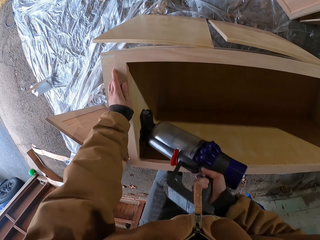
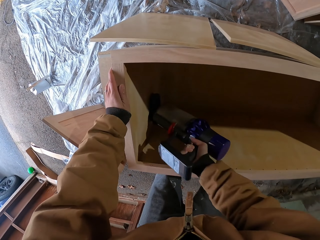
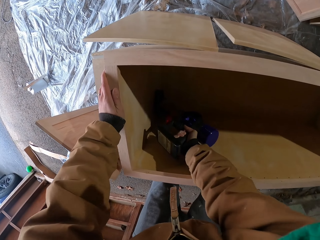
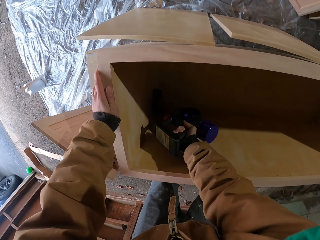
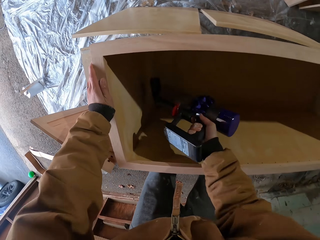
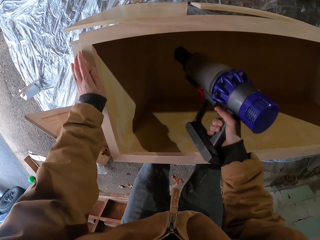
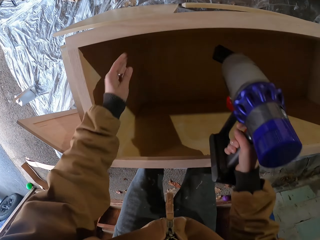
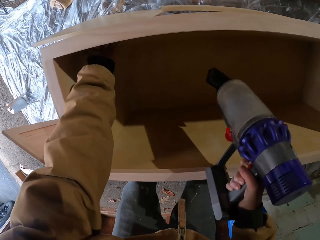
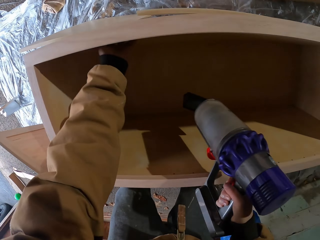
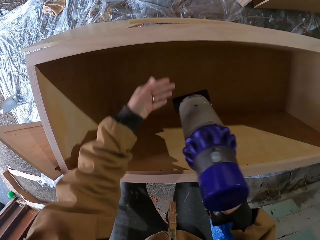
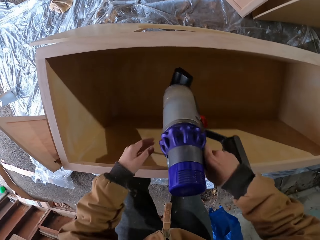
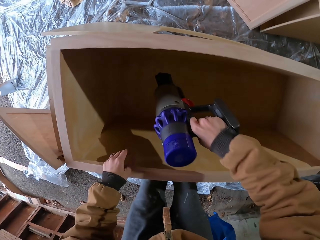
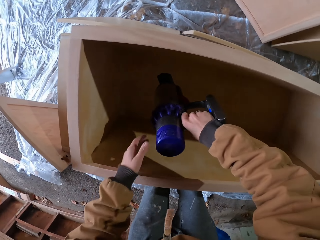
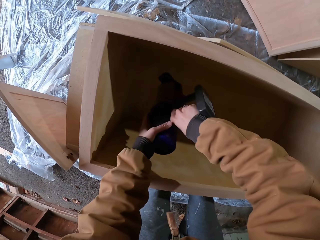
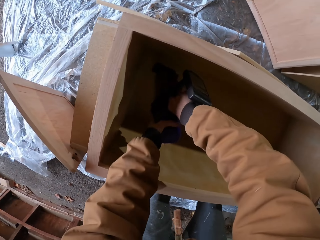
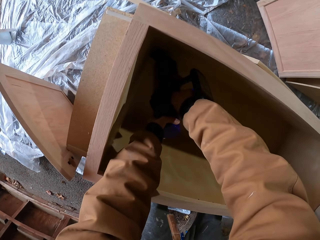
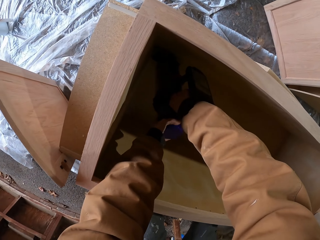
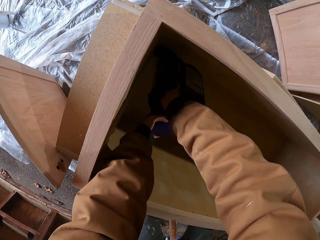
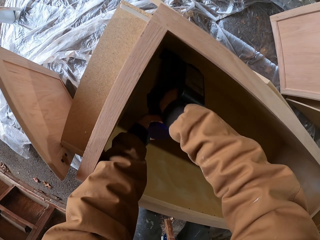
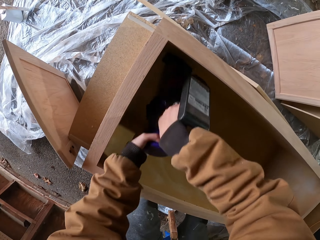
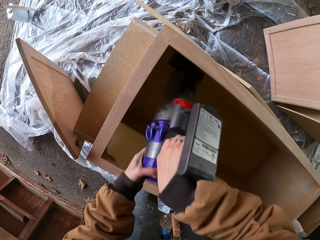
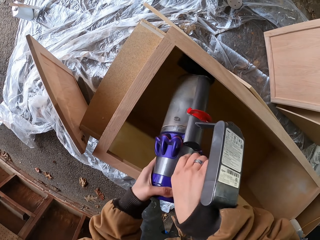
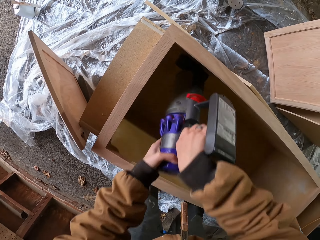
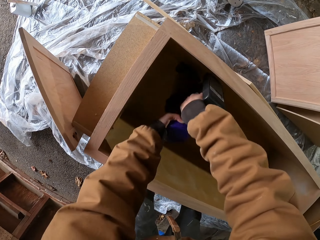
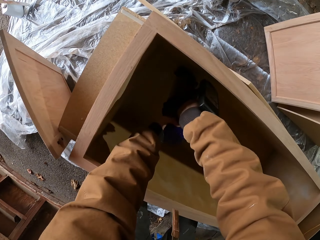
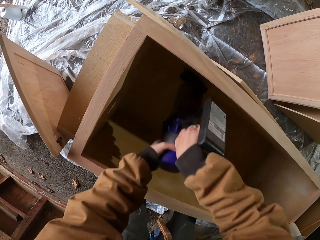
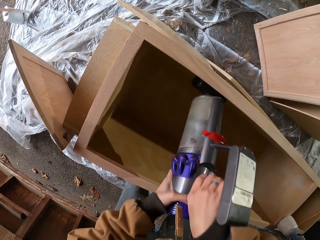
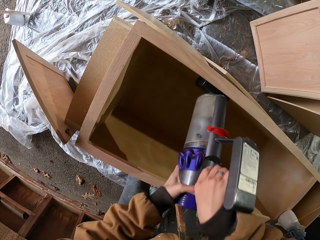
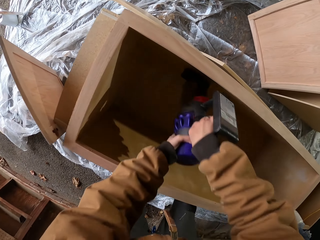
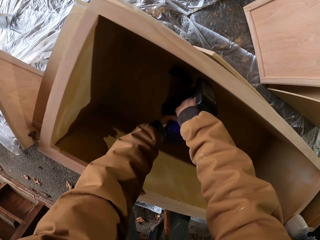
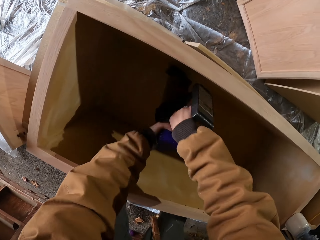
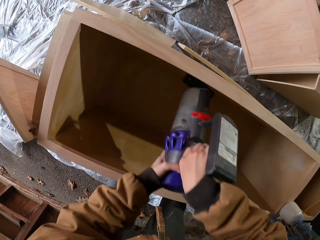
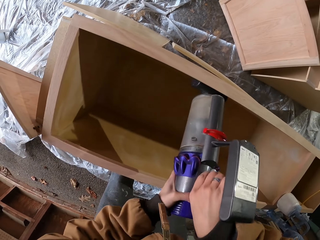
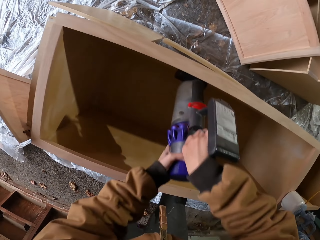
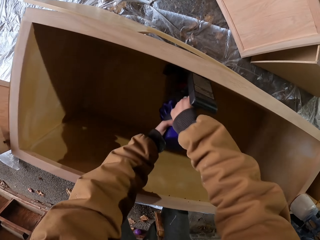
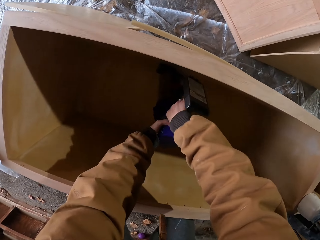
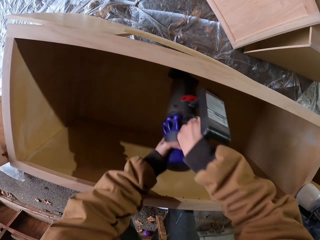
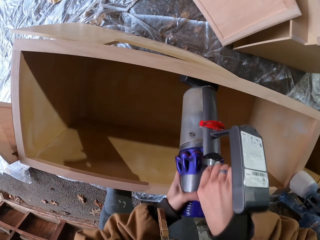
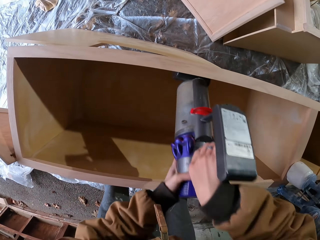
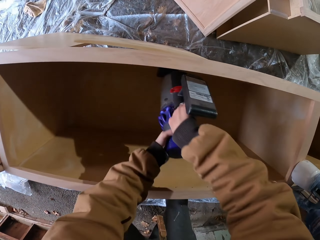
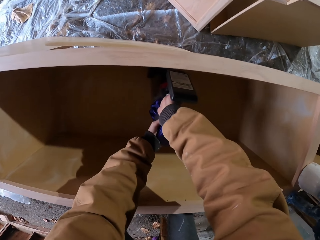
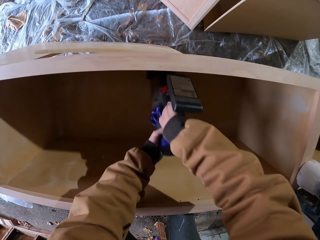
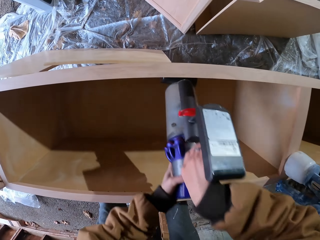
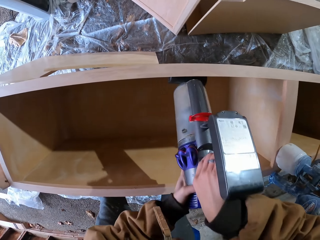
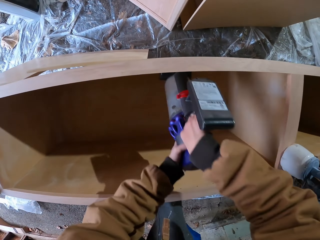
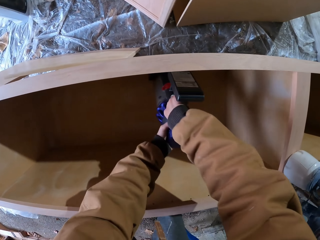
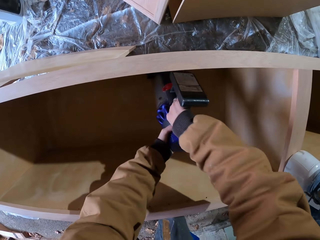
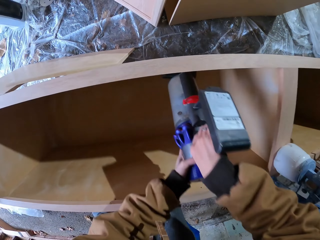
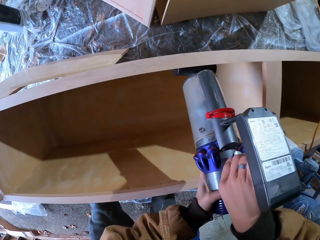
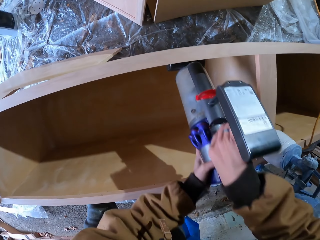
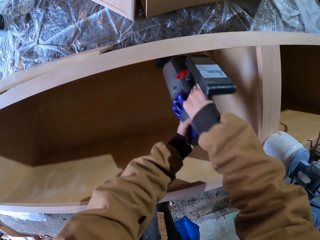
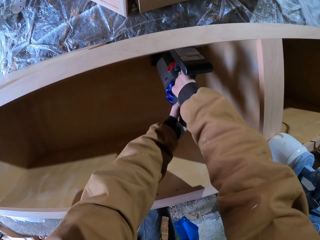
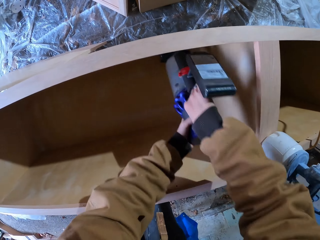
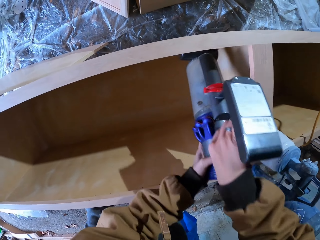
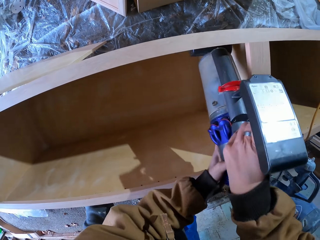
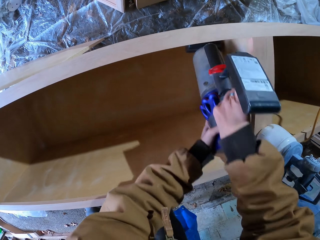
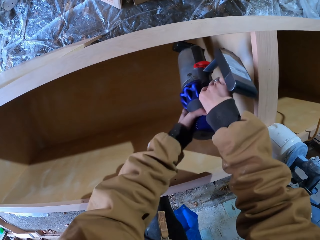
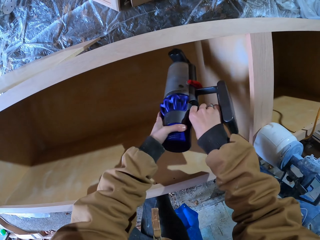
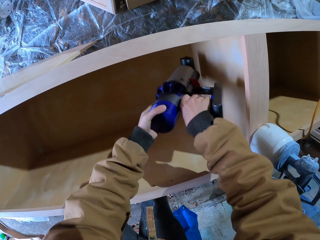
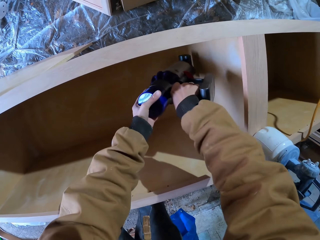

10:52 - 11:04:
The camera wearer moves a hand in a wooden box. They place the hand on the wooden box. They move the hand on a tool. They insert the tool in the wooden box with both hands. They move the tool in the wooden box.

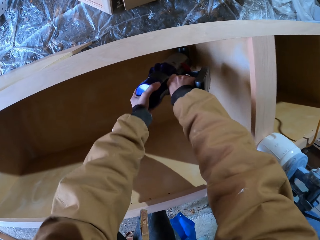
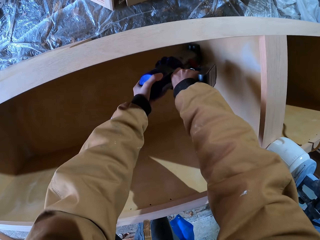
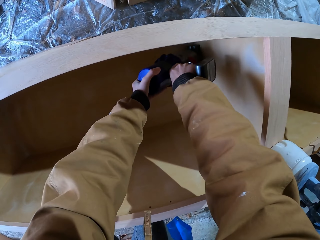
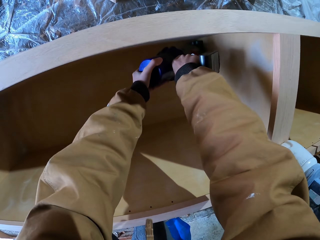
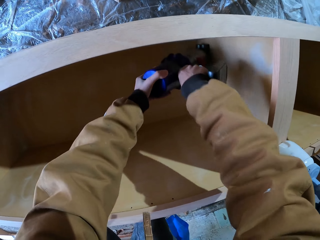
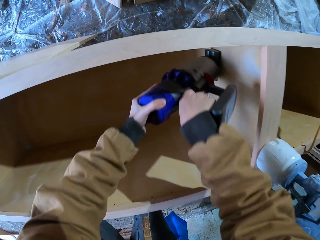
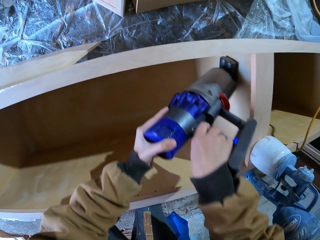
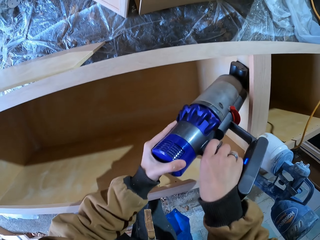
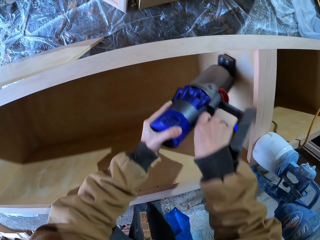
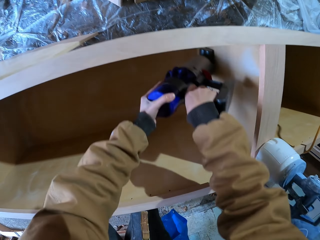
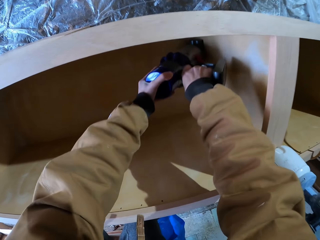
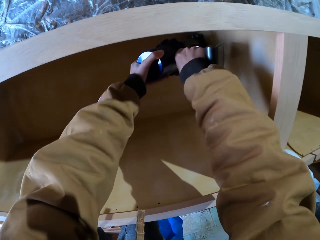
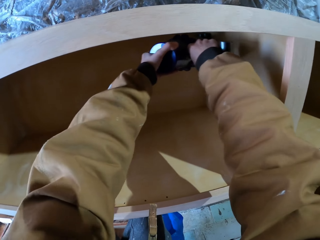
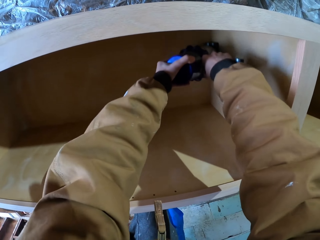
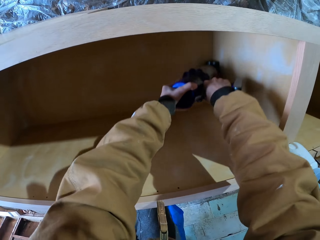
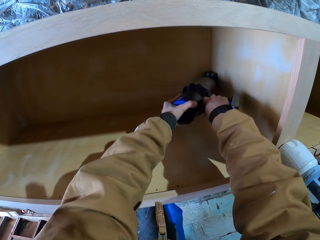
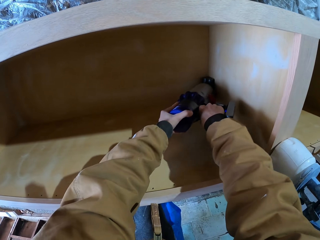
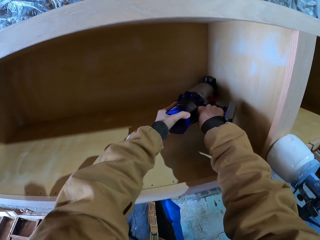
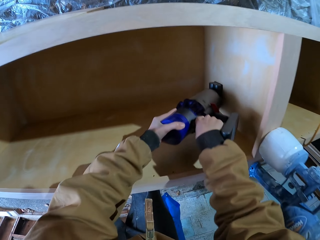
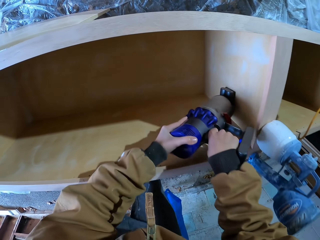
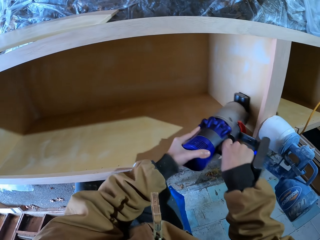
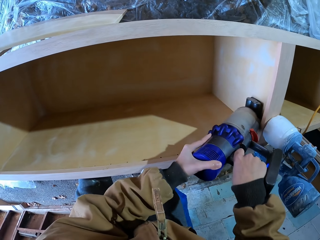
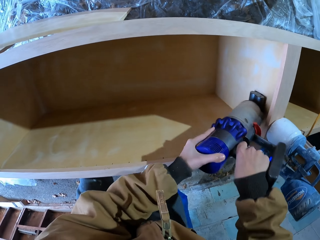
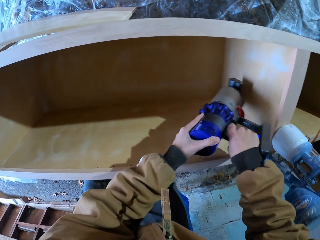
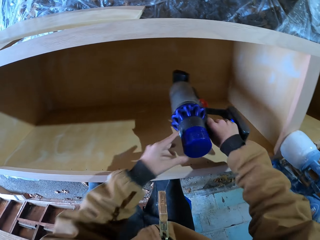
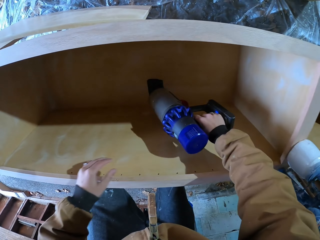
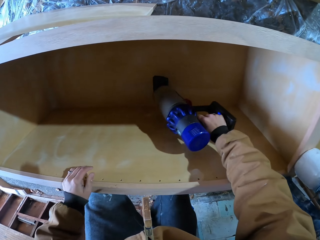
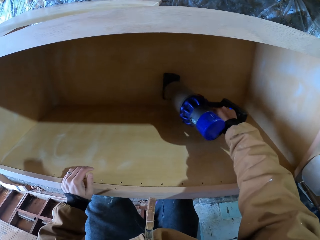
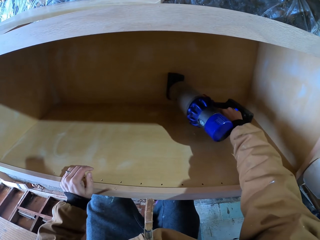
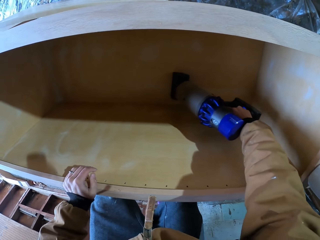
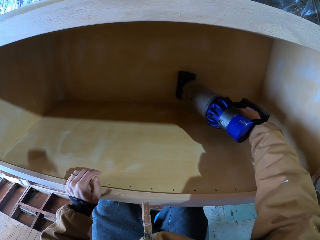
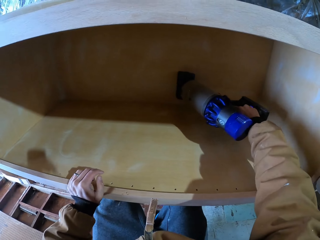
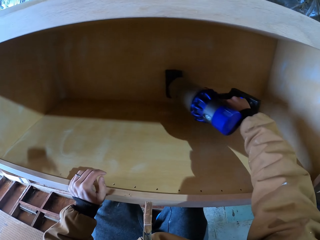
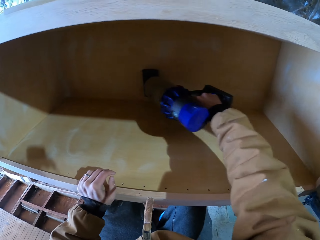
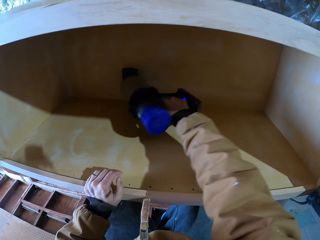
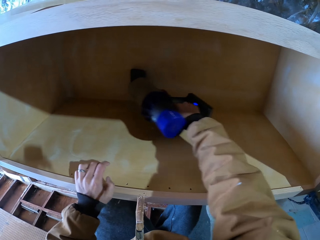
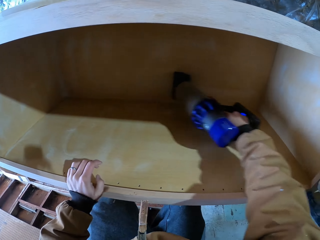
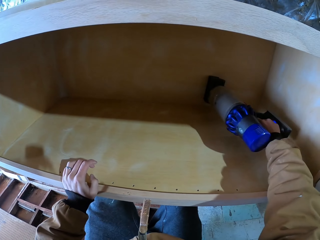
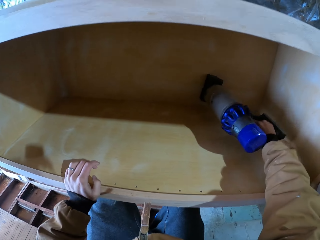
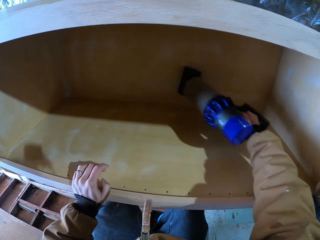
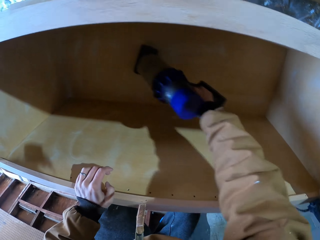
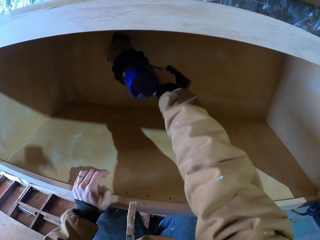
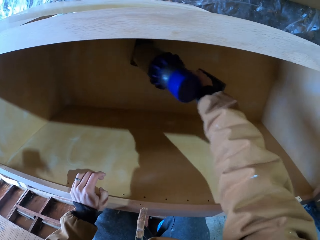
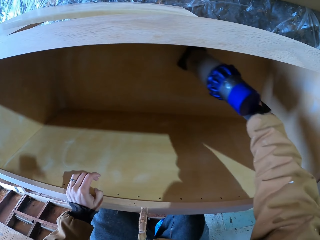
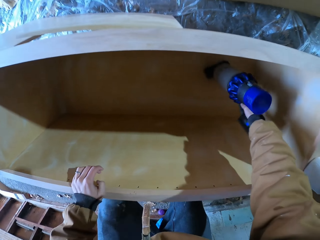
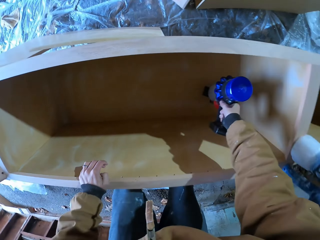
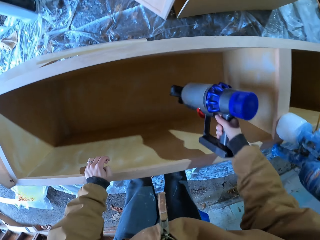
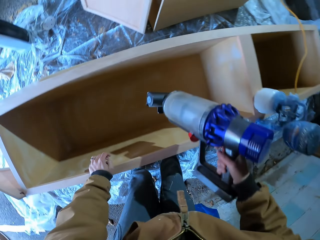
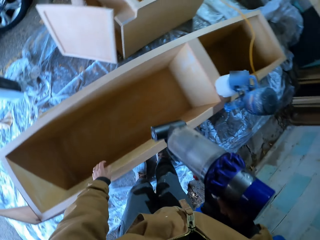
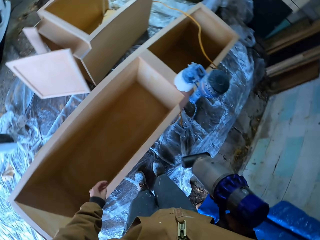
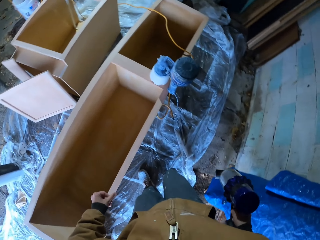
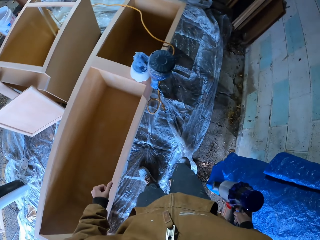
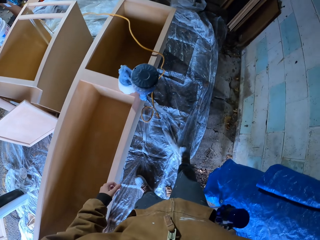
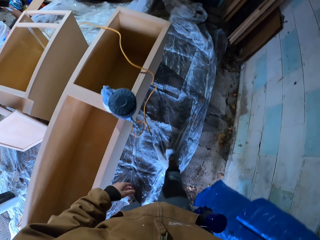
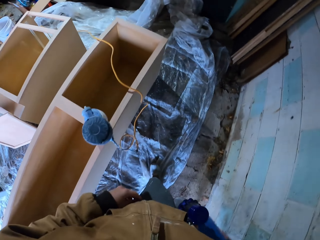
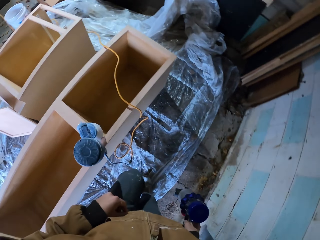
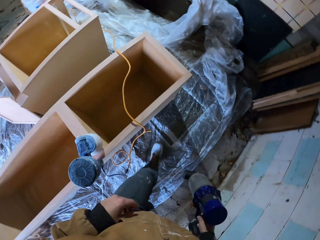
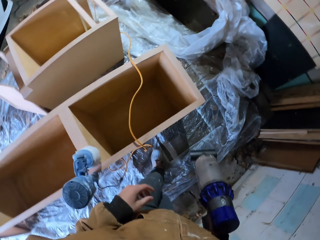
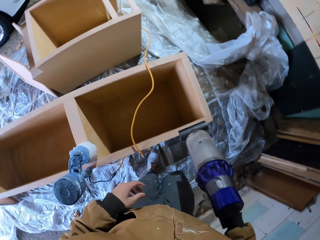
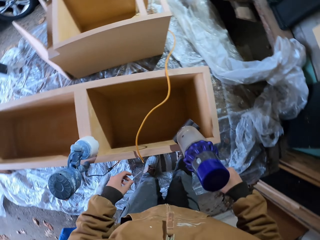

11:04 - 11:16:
The camera wearer moves the left hand from a tool. They move the tool in a wooden box. They move the tool from the wooden box. They walk around.
